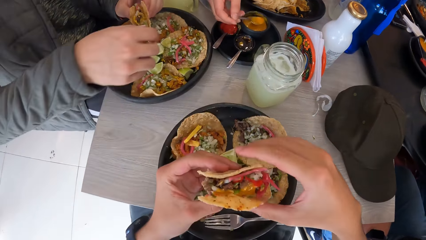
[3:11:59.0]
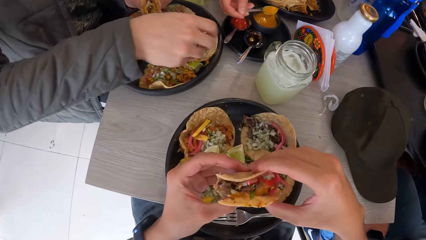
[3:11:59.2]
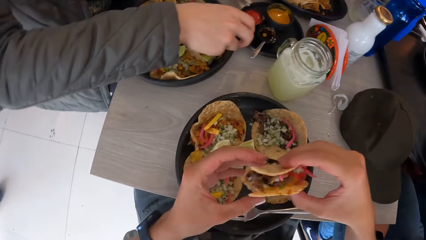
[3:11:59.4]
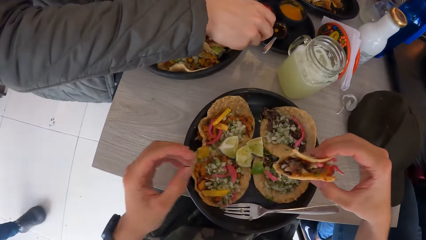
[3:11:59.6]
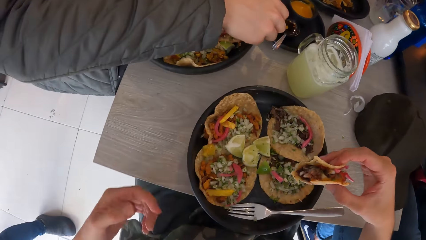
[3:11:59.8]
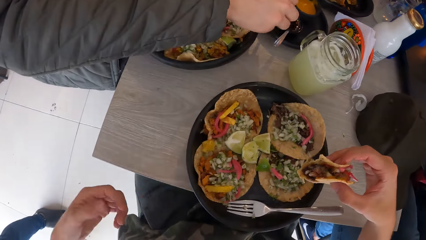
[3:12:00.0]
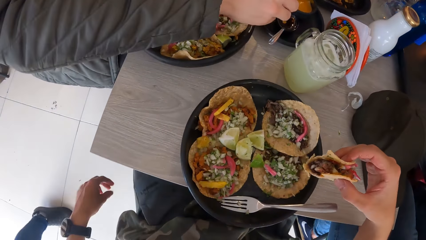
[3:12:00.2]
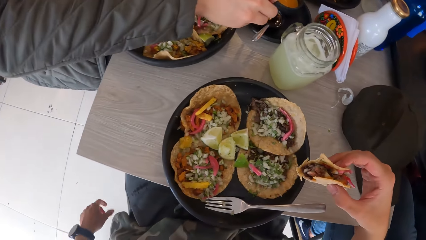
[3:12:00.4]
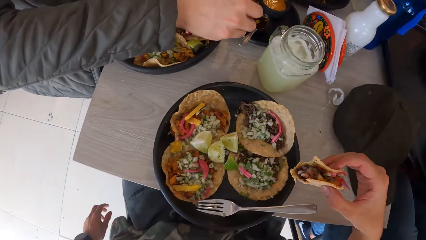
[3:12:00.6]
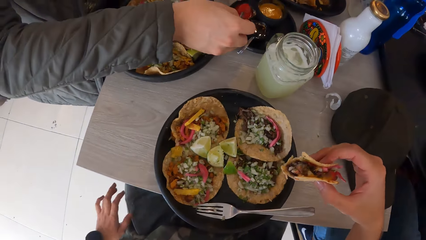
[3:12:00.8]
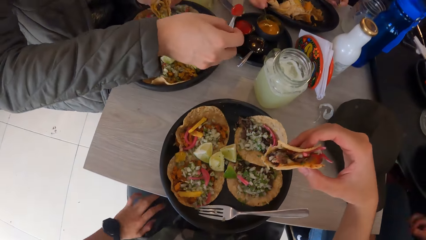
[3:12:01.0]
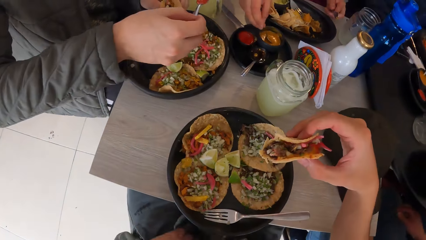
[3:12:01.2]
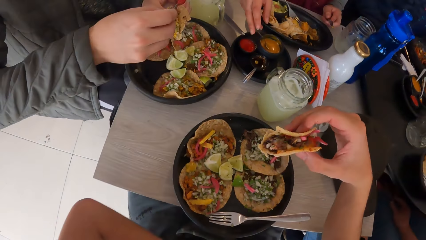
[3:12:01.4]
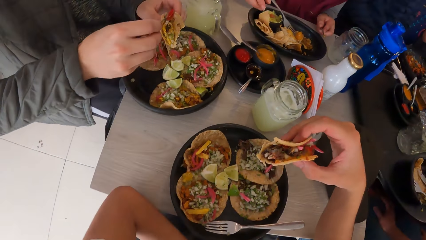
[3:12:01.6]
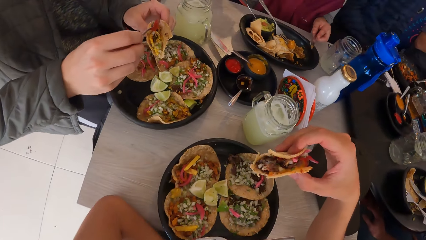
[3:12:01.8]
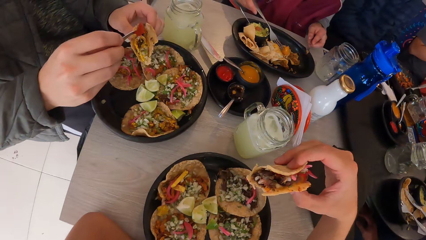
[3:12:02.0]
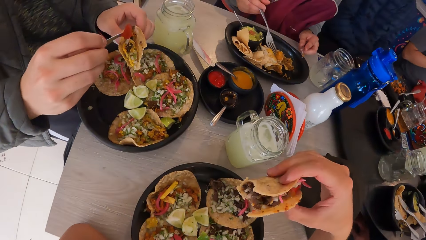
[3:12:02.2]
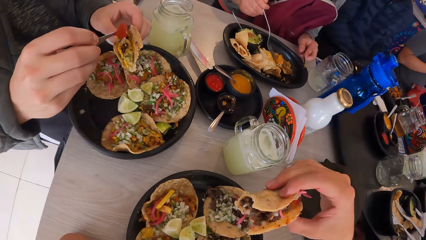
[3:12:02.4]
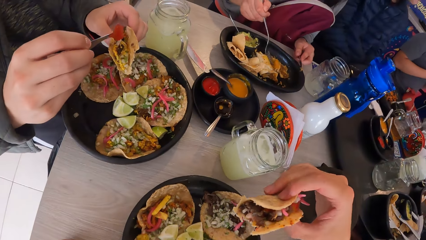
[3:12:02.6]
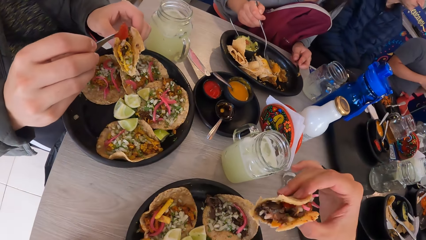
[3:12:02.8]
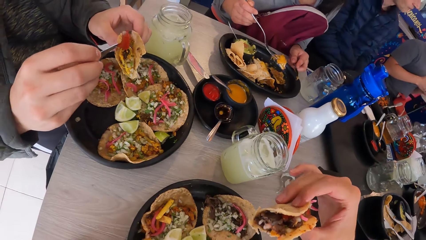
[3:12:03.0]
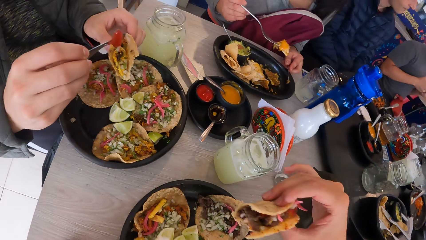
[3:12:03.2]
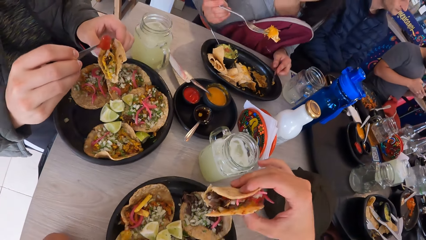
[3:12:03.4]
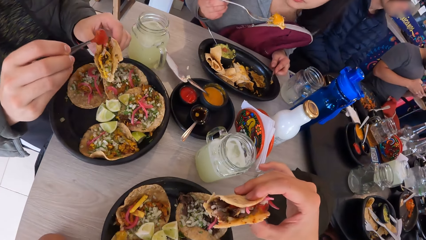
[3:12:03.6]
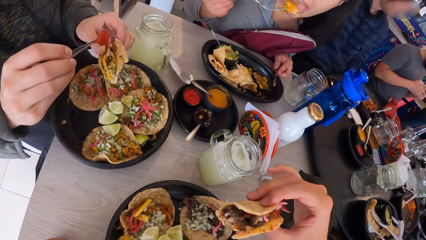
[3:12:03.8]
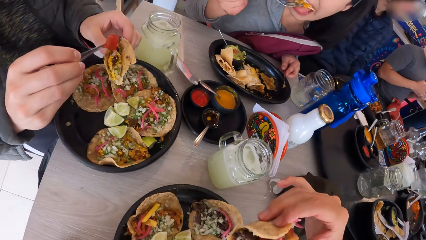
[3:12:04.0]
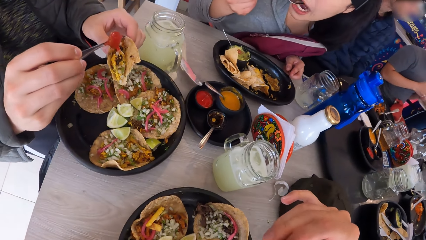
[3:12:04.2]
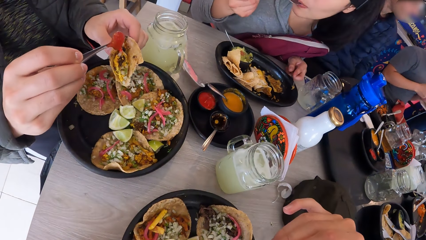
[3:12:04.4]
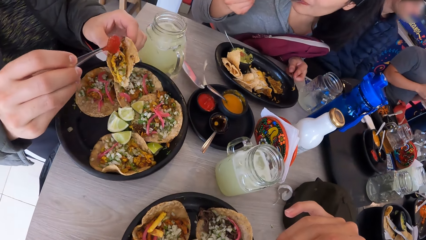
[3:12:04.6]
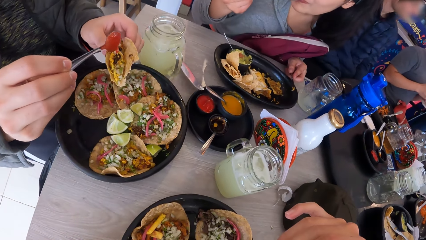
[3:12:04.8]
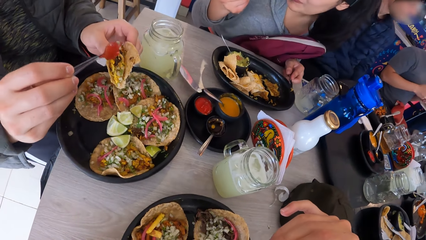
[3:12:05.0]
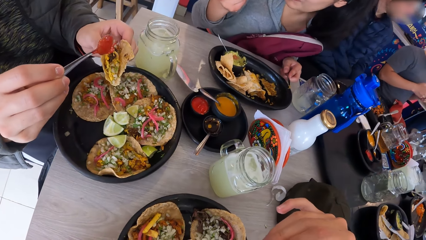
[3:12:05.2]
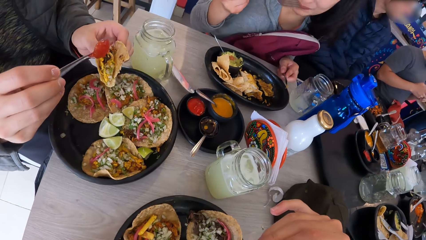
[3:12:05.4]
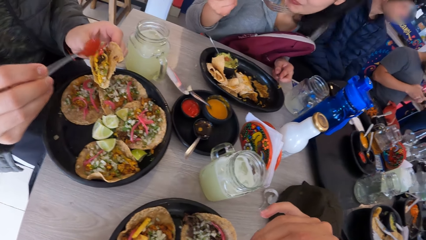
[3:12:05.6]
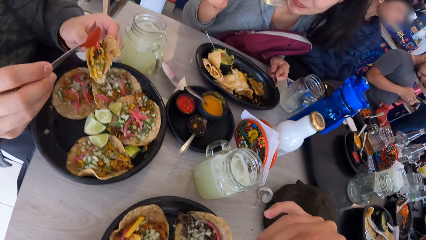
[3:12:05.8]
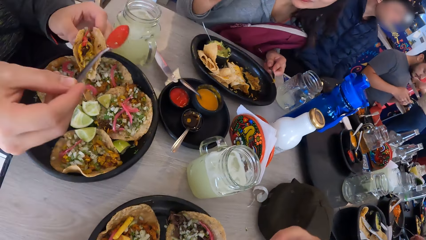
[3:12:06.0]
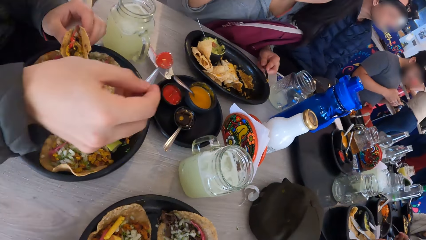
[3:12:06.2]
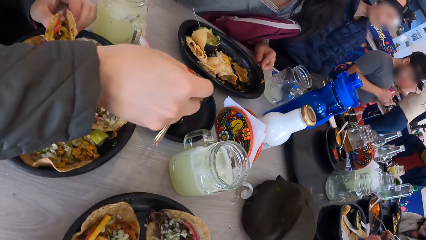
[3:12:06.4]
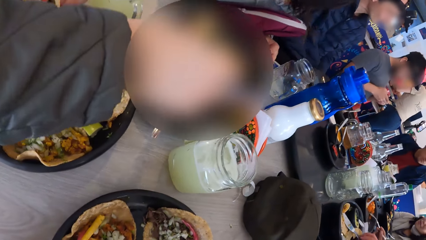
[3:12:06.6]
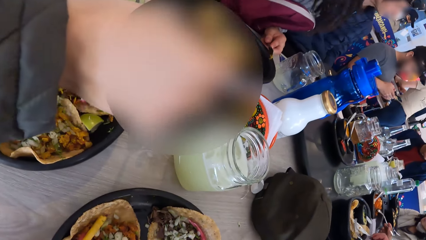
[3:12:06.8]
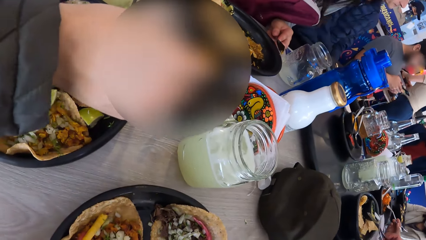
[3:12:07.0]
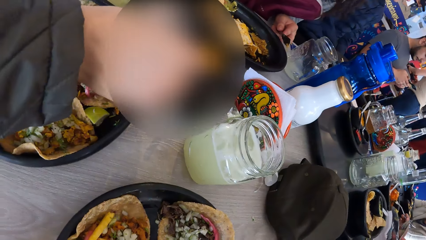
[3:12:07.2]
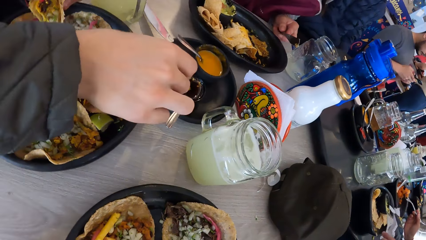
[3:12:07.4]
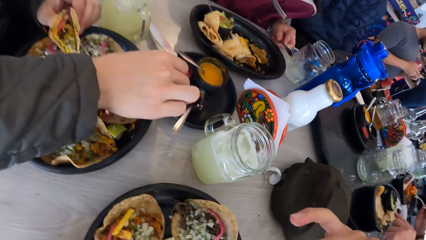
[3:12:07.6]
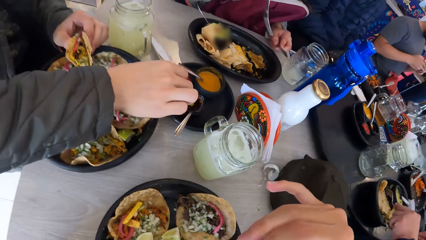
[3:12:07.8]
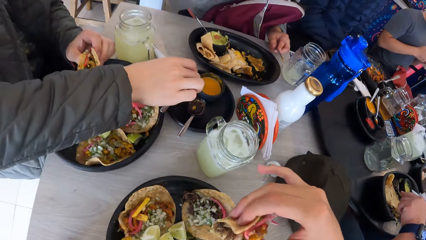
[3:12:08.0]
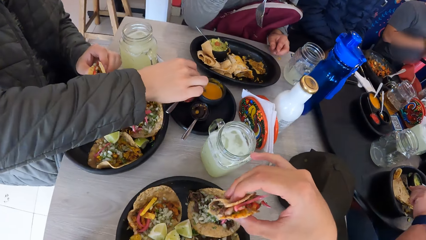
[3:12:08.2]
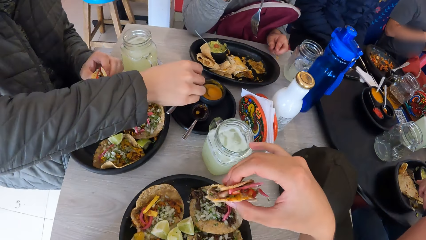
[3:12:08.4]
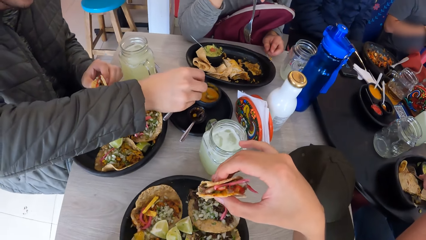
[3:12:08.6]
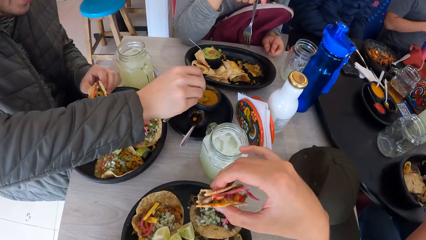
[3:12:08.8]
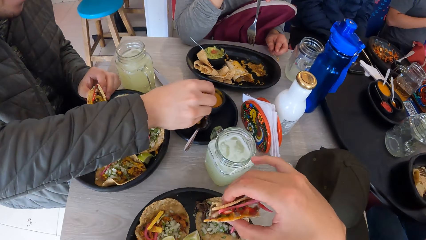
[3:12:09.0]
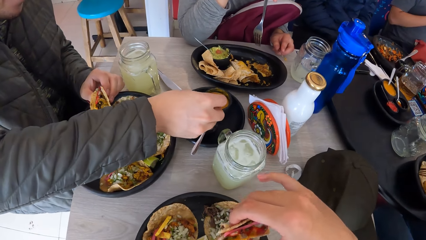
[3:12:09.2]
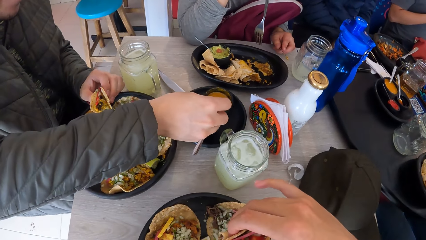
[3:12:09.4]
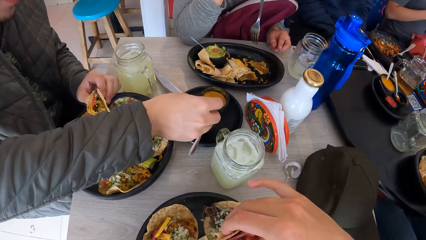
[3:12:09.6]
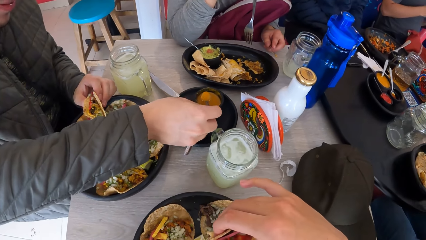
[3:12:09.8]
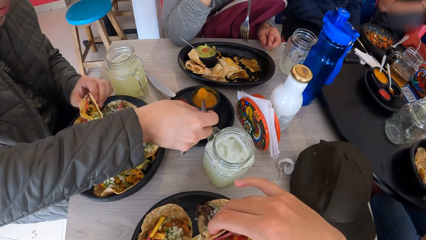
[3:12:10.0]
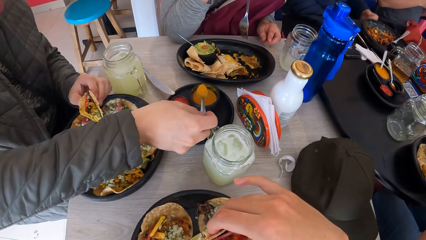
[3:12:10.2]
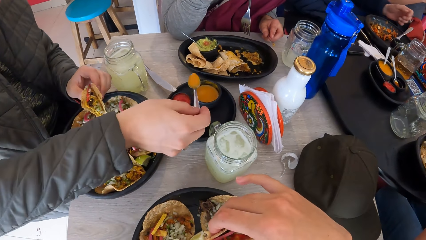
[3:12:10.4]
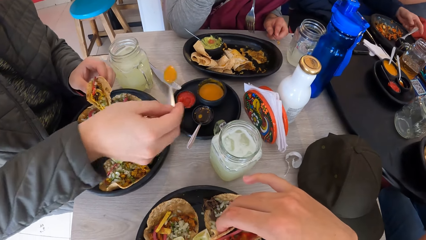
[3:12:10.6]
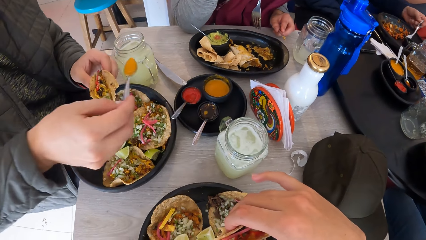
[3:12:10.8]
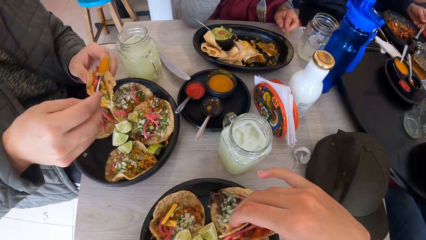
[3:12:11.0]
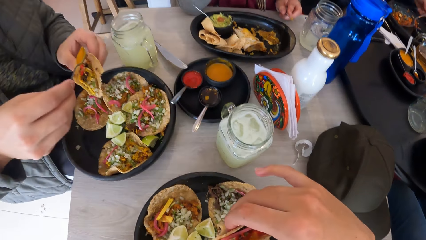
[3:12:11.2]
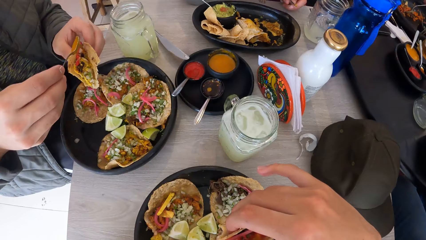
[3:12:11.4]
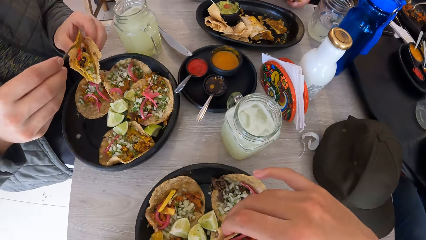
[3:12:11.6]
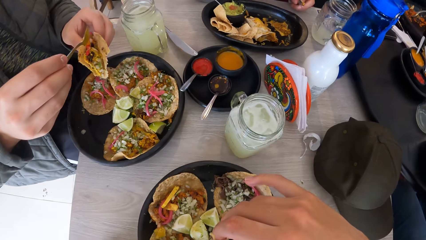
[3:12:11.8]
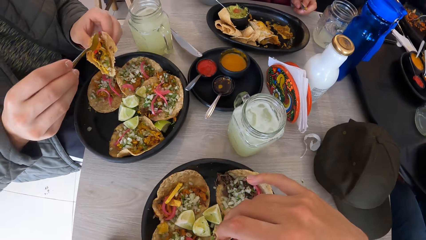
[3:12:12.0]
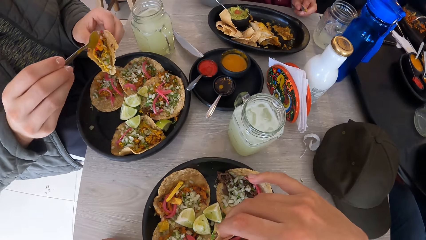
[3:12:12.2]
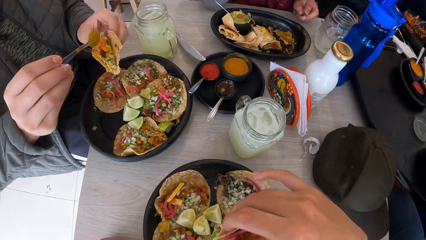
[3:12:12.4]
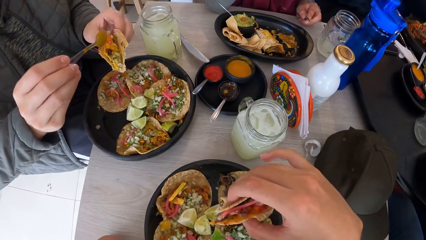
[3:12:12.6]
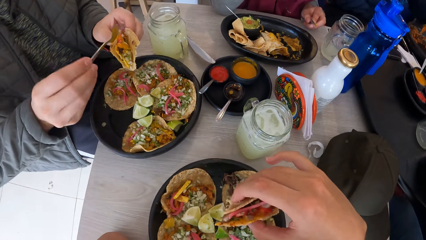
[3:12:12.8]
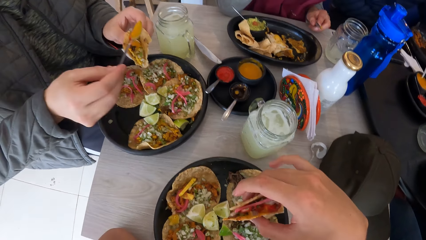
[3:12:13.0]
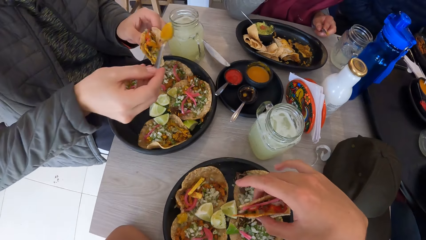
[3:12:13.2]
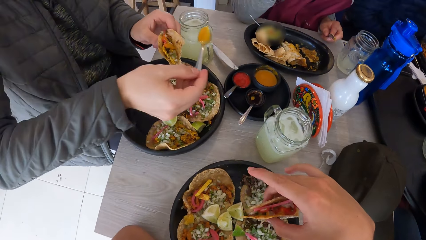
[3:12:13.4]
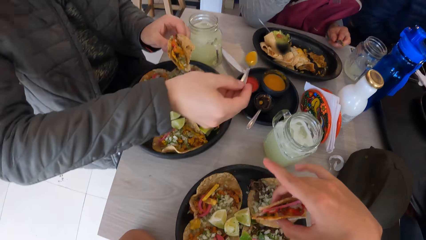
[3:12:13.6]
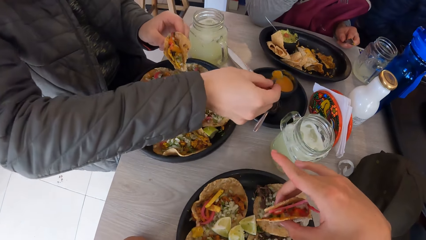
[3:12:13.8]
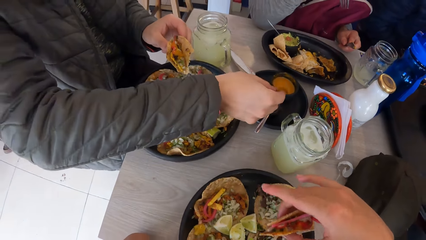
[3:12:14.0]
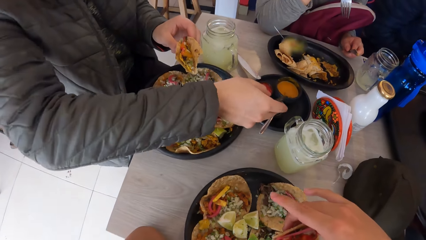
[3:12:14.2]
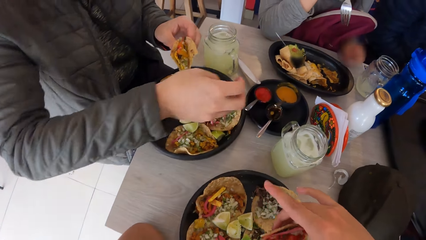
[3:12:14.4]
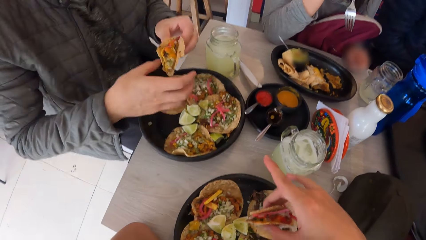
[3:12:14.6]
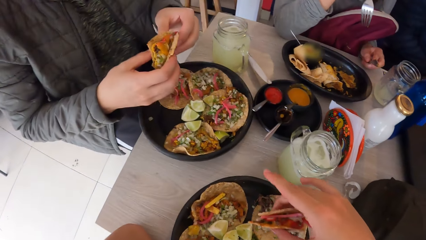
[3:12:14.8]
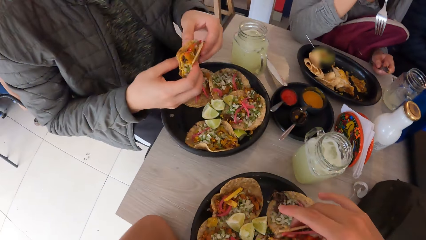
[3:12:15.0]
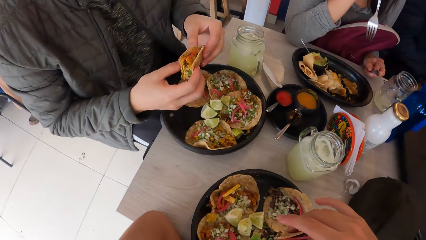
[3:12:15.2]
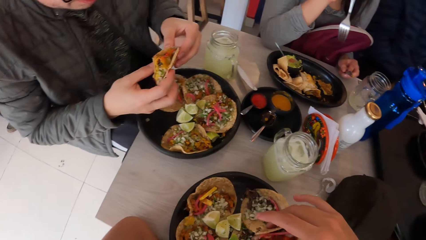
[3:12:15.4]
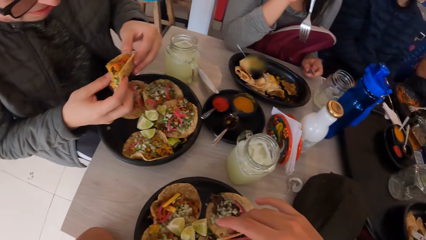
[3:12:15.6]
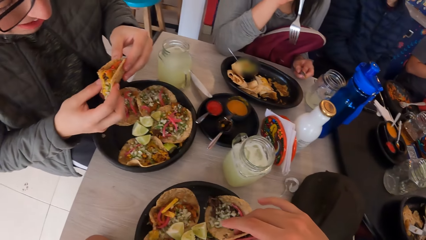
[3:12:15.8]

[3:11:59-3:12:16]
A woman serves sauce from the bowl on the table with the spoon in her right hand. A man serves sauce from the bowl on the table with the spoon in his right hand. The woman drops the spoon in the bowl on the table with her right hand. The man puts sauce on the taco in his left hand with the spoon in his right hand. The woman picks the fork on the plate on the table with her right hand, and eats the taco from the plate on the table with the fork in her right hand. The camera wearer eats roti. The man drops the spoon in the bowl on the table with his right hand. He serves sauce from the bowl on the table with the spoon in his right hand. He puts sauce on the taco in his left hand with the spoon in his right hand. He drops the spoon in the bowl on the table with his right hand.
